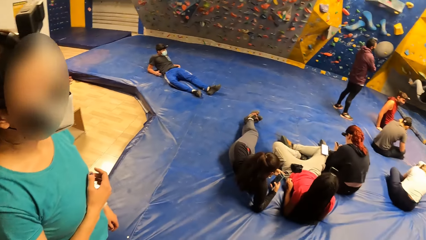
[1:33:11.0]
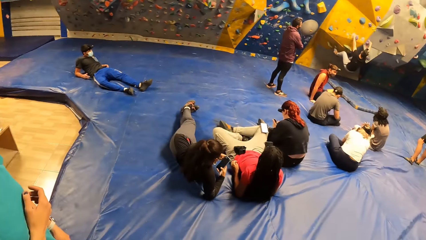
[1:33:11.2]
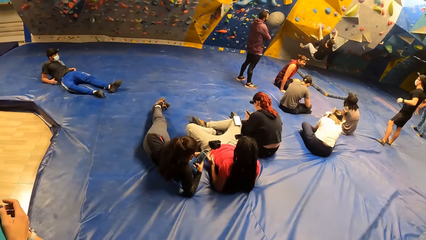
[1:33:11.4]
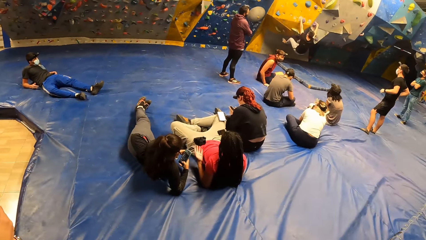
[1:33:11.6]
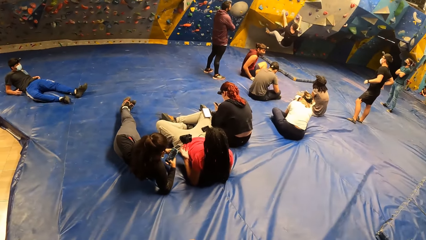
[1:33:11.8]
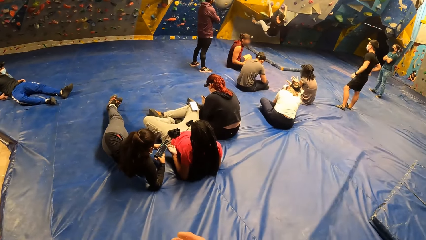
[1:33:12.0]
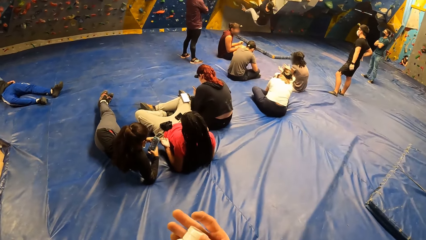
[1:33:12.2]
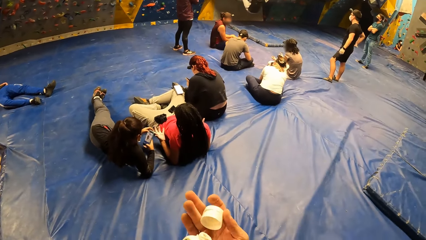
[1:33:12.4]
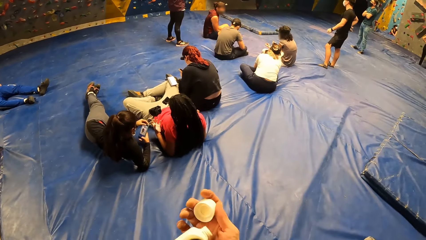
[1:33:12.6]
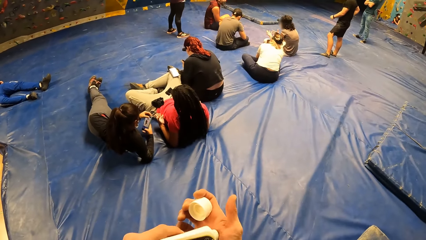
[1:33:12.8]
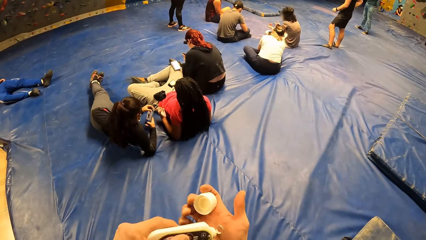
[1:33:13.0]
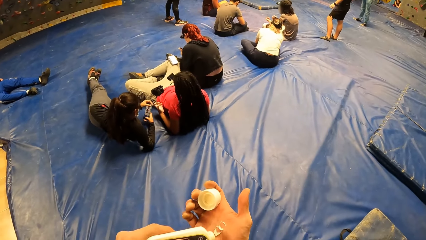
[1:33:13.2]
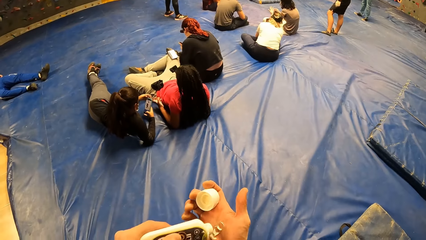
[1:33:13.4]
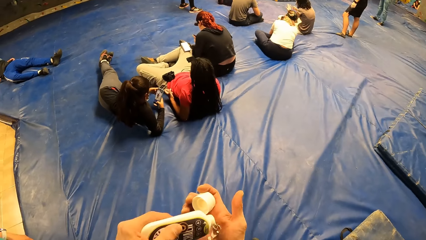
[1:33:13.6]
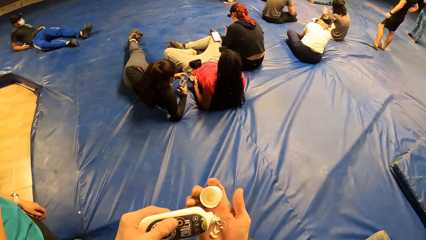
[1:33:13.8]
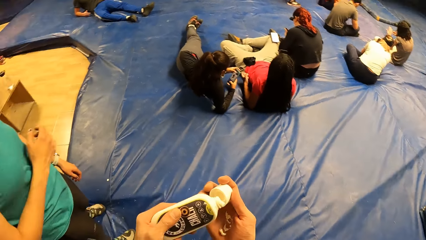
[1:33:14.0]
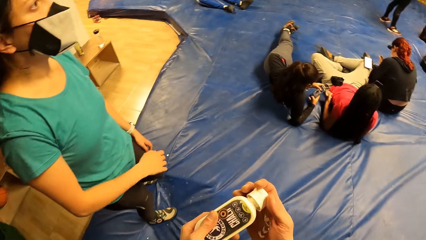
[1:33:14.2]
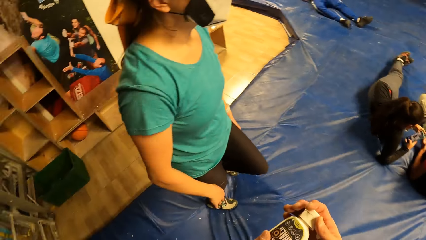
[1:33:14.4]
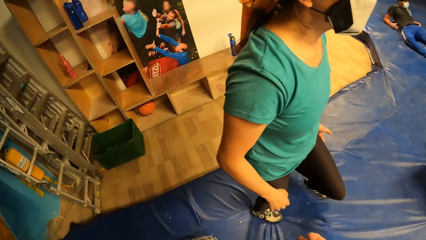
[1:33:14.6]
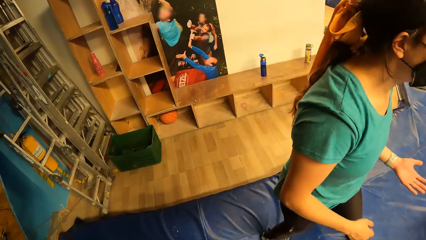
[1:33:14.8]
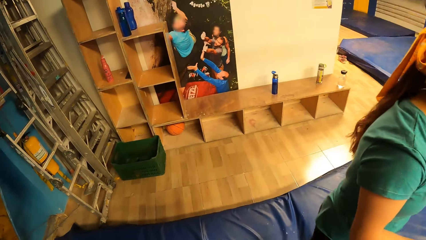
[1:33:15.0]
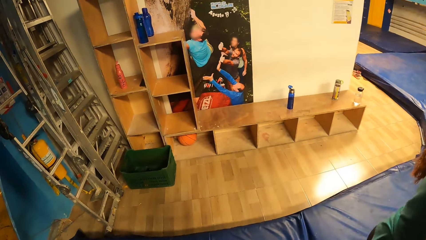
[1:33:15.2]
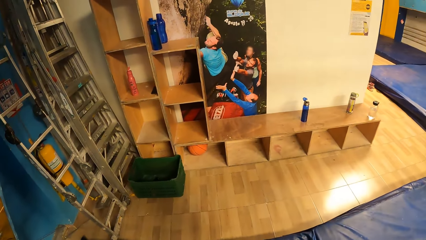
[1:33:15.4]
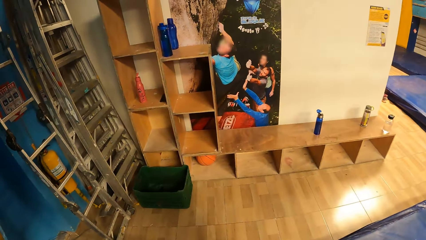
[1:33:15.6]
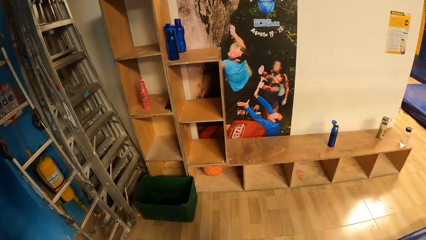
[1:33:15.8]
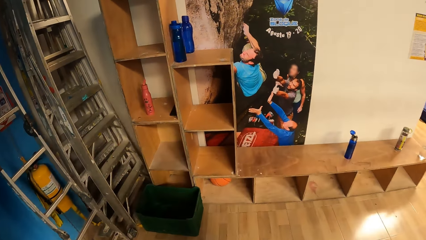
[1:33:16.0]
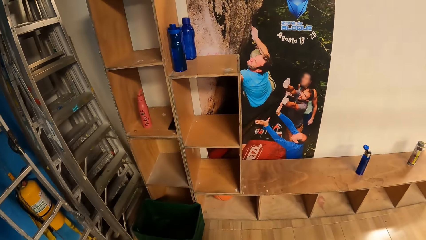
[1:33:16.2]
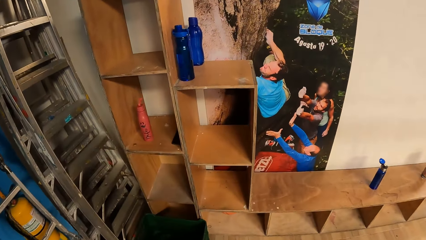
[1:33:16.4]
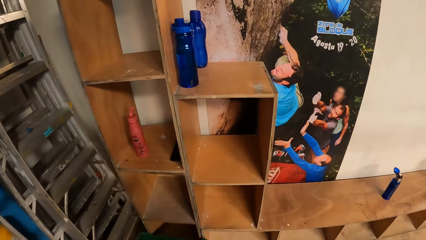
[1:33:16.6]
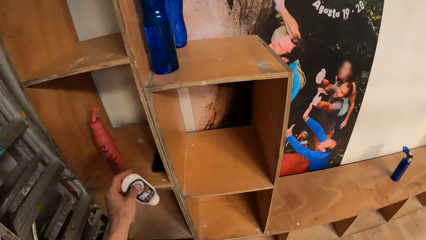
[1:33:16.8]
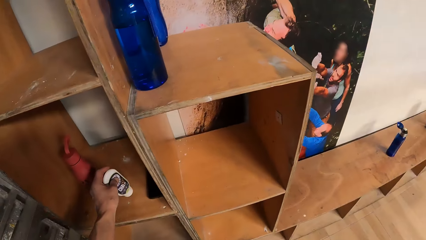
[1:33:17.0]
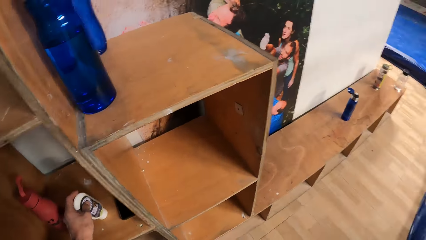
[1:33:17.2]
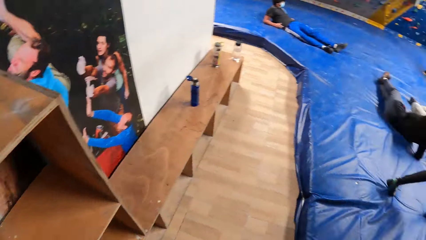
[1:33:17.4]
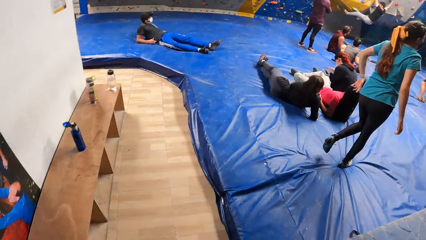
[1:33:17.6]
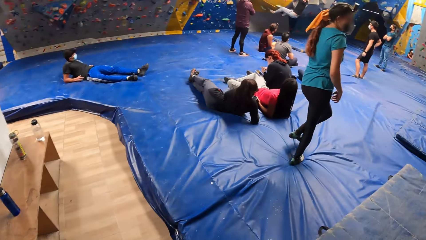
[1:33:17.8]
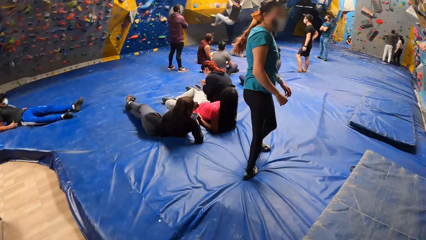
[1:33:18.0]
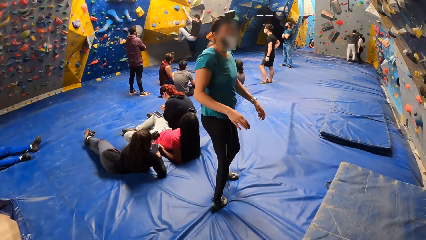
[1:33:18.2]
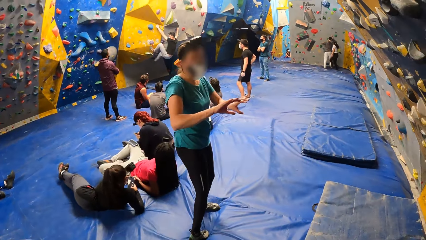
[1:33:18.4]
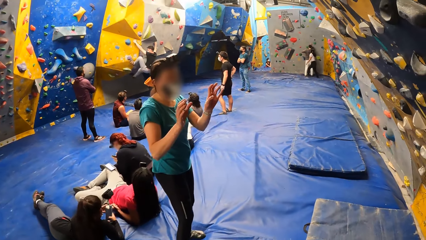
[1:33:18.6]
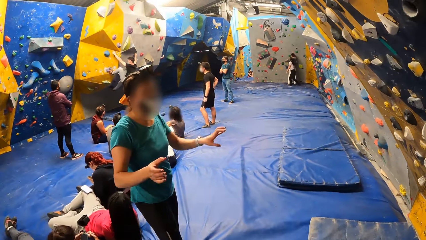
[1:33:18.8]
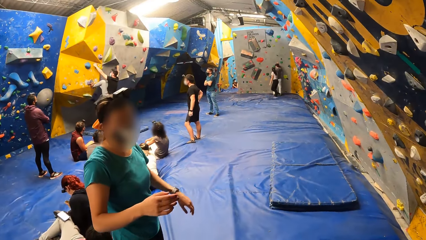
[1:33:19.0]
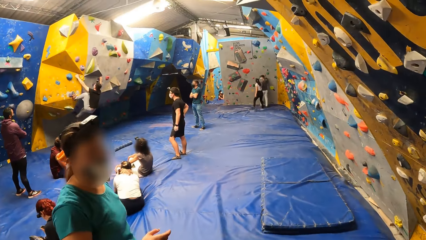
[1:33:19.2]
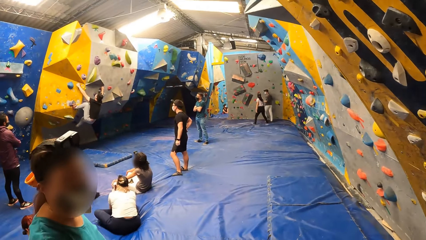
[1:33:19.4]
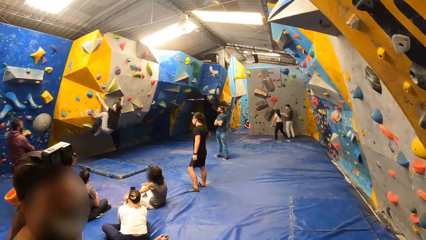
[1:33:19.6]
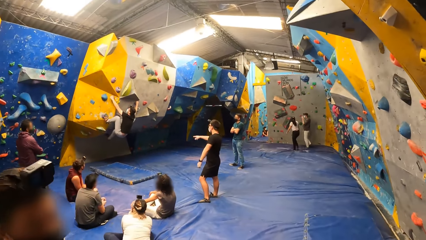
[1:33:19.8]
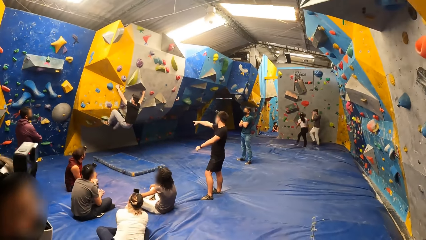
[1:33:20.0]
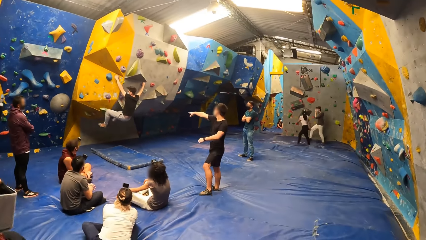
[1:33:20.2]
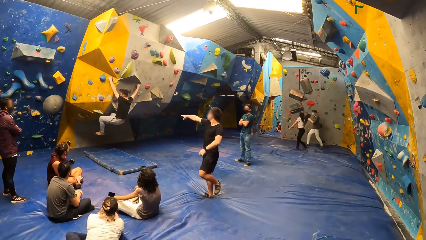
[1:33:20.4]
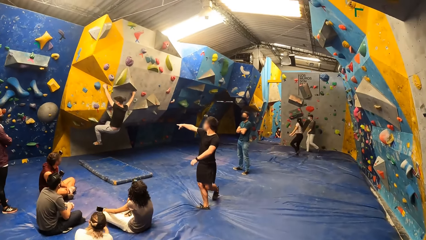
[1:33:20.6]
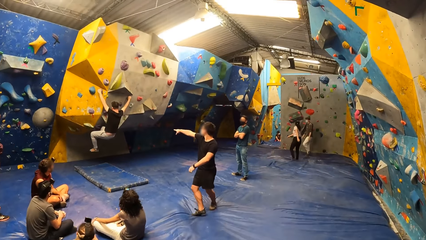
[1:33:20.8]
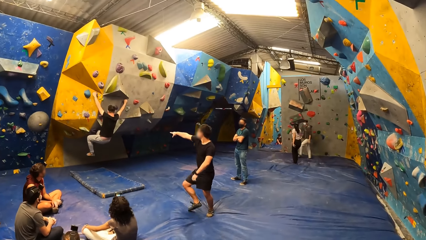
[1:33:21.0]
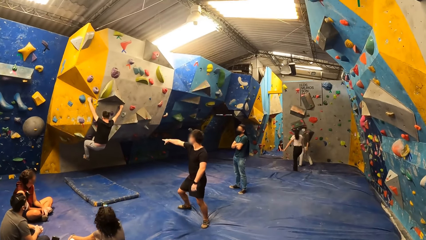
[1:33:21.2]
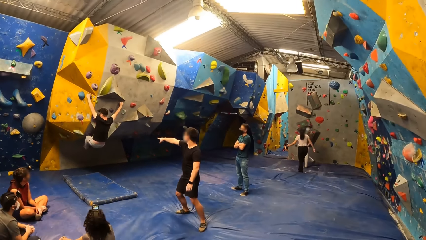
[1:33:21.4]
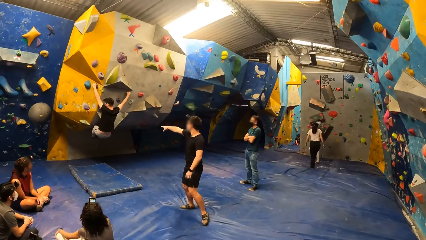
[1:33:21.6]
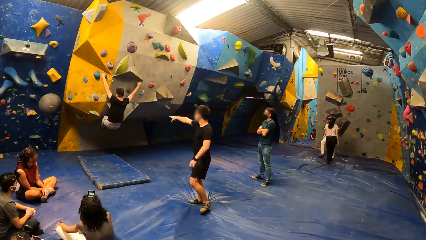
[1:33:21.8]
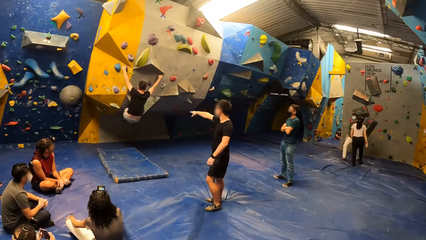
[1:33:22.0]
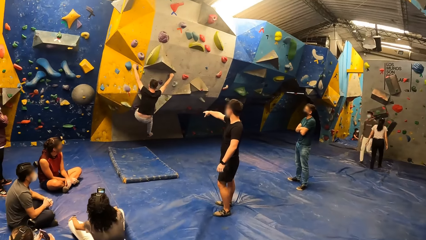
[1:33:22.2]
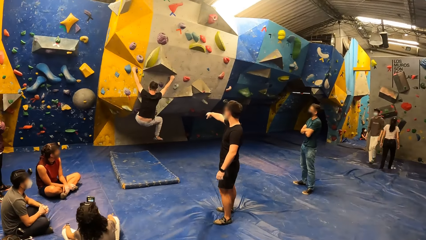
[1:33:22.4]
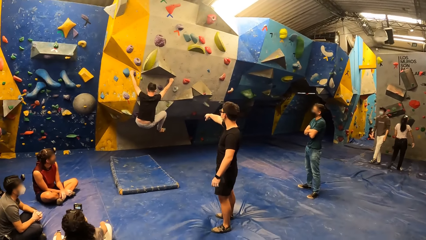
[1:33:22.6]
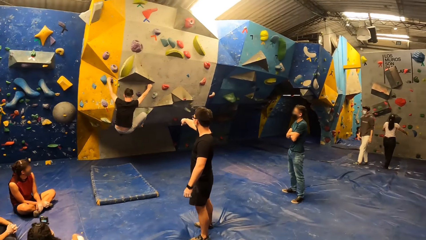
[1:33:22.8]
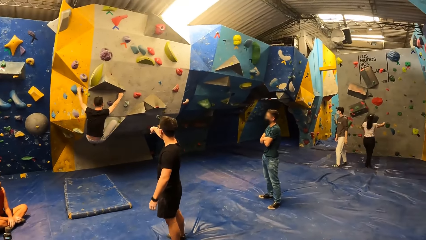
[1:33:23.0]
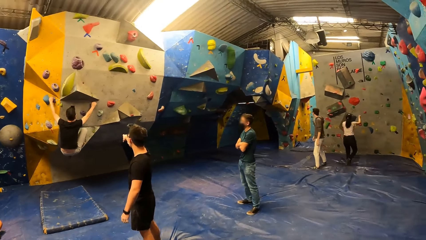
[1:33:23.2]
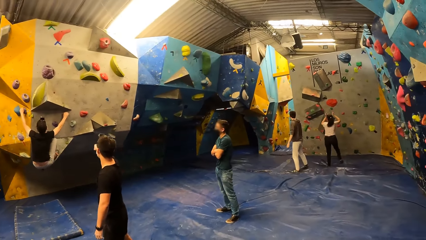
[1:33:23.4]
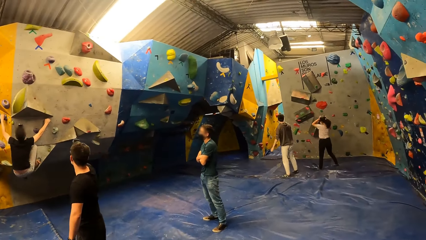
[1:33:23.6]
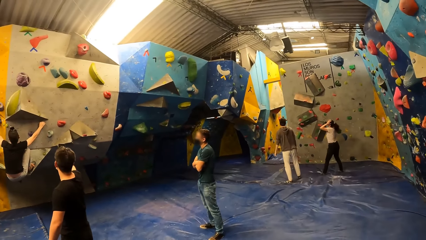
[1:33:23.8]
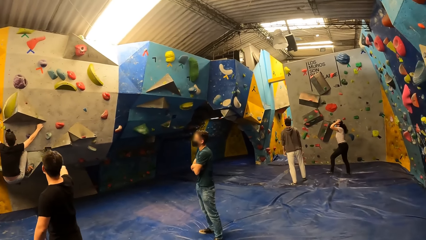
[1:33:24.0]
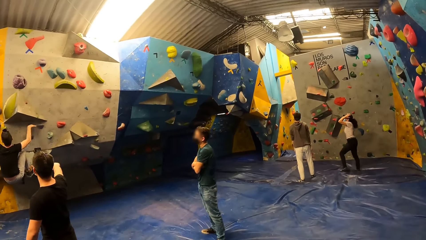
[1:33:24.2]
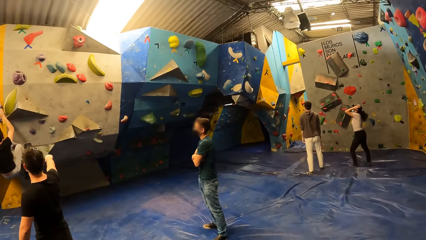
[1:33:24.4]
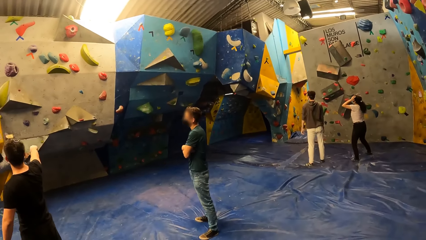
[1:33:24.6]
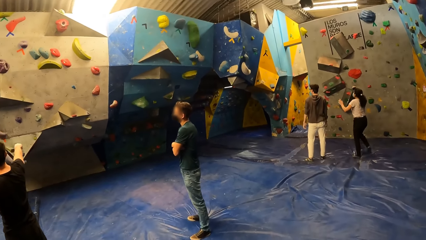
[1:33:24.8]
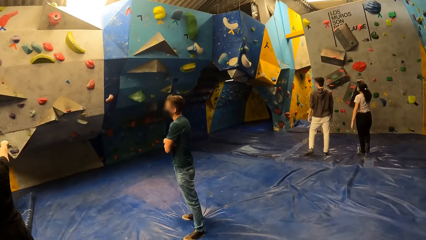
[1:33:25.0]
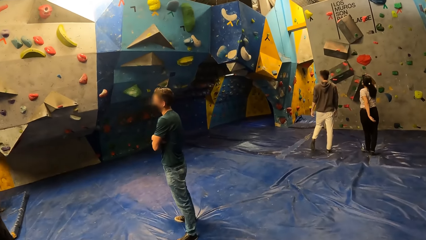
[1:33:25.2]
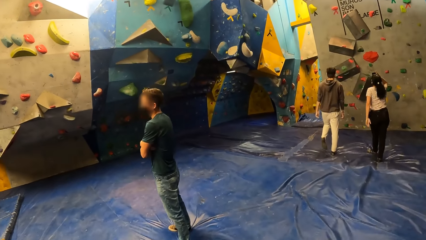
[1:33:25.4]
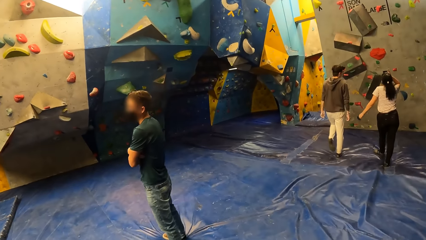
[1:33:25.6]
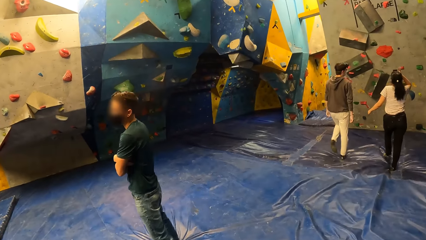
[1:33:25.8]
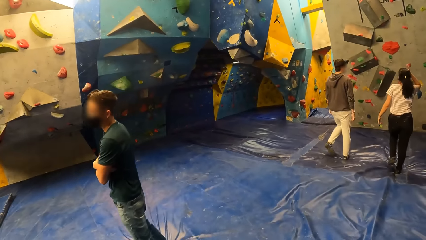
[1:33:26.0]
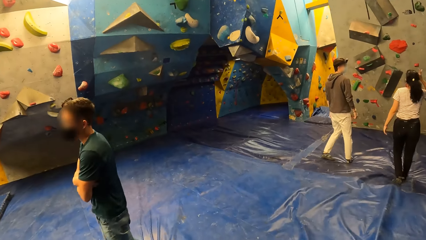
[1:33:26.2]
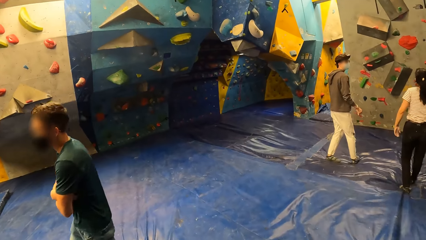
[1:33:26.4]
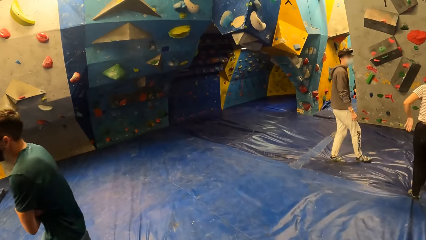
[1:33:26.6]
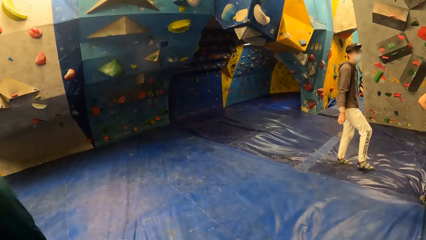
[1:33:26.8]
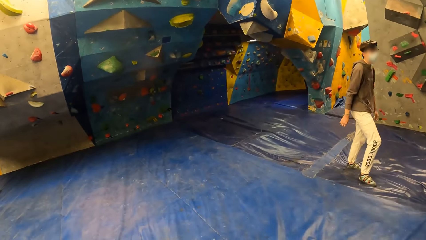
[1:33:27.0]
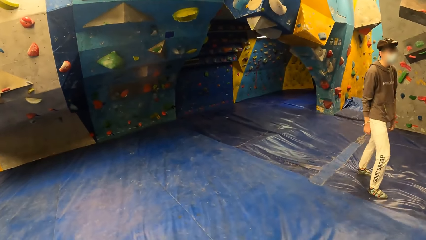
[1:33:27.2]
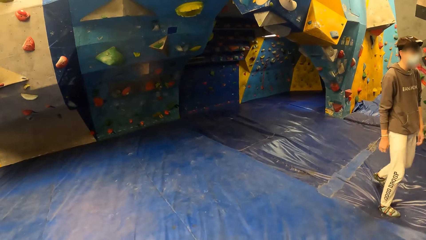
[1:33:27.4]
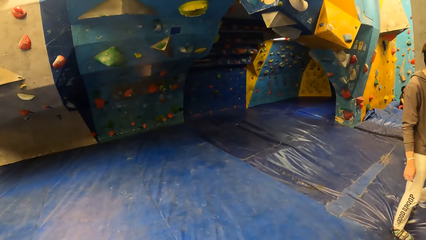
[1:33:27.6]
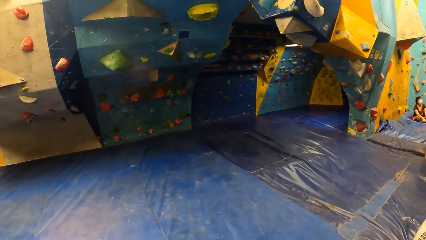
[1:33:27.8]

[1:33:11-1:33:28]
The camera wearer holds a lotion bottle lid in his right hand. He hits lotion from the bottle in his left hand to his right palm. He covers the lotion bottle in his left hand with the lid in his right hand. He puts the lotion bottle on the shelf with his left hand. He walks. The woman gestures with both hands.
